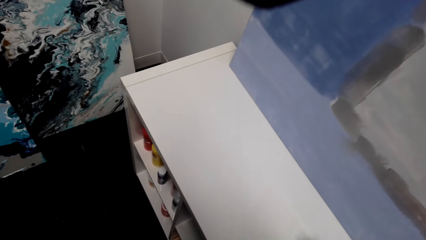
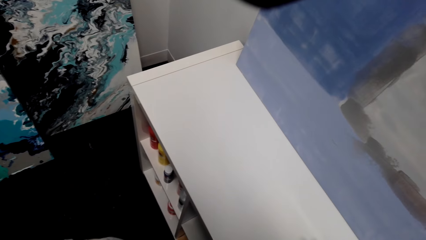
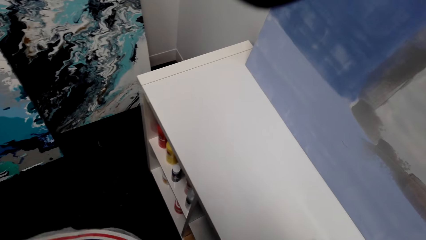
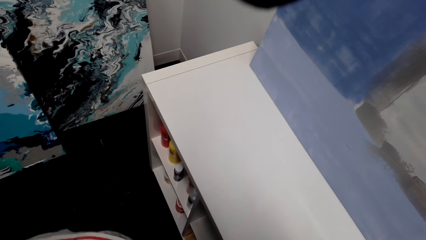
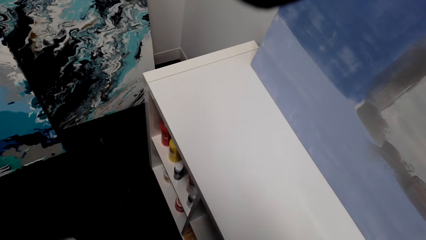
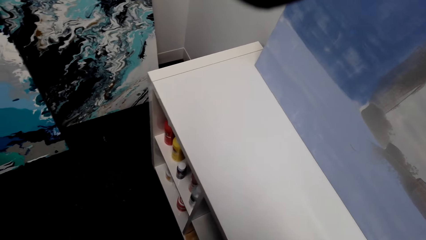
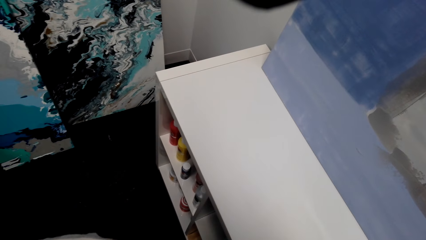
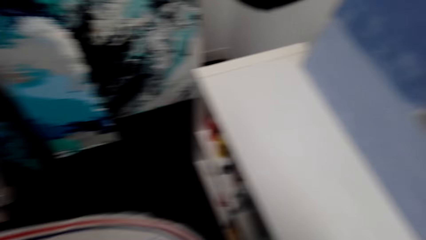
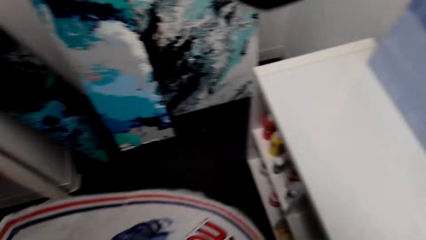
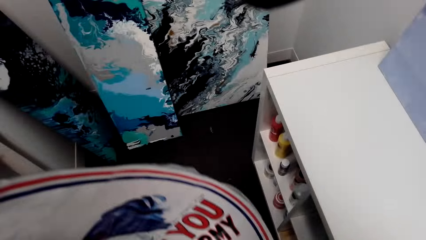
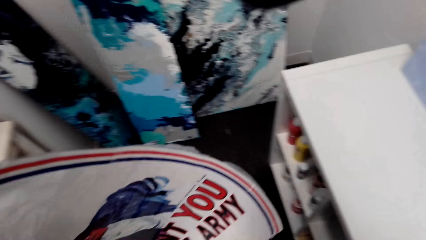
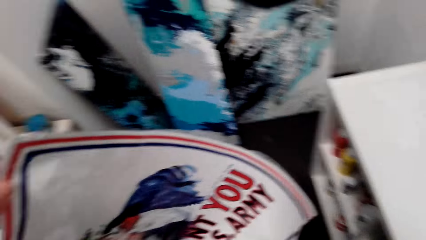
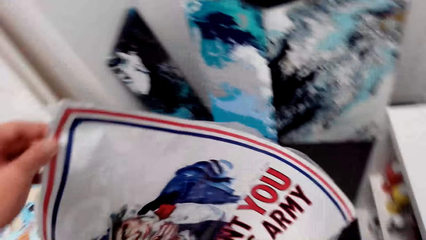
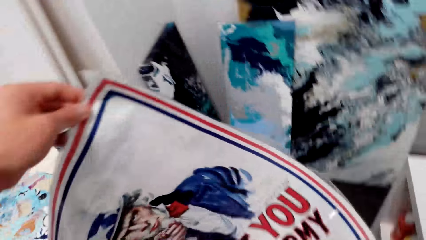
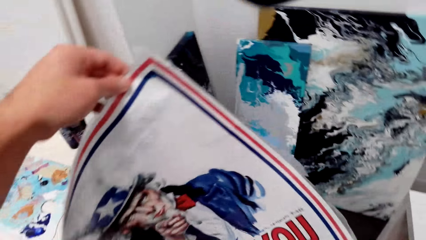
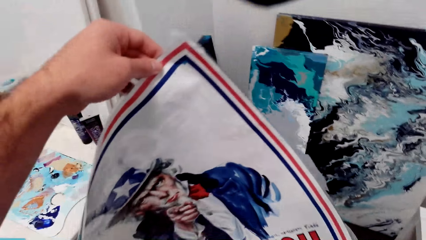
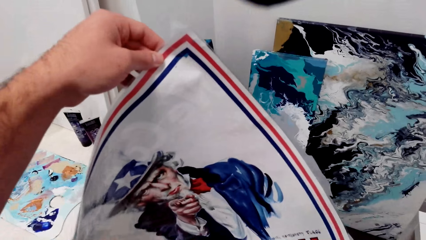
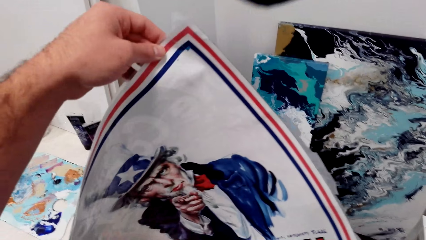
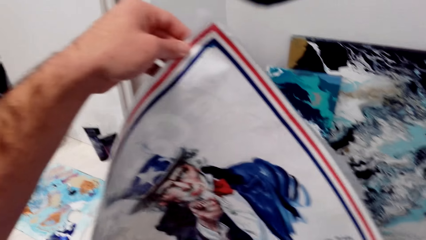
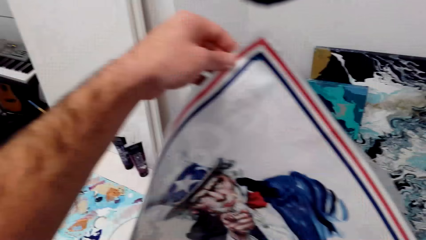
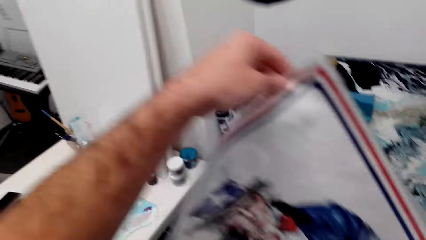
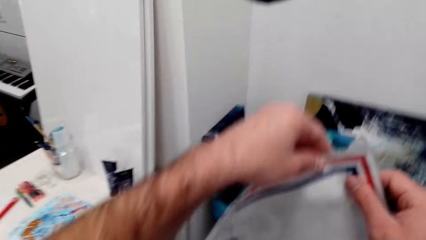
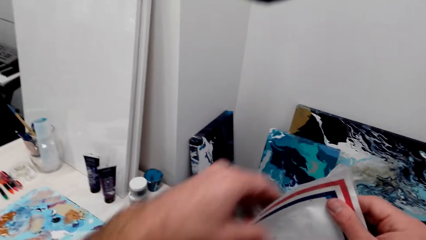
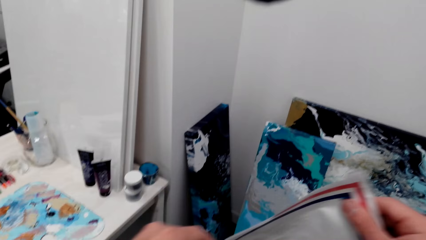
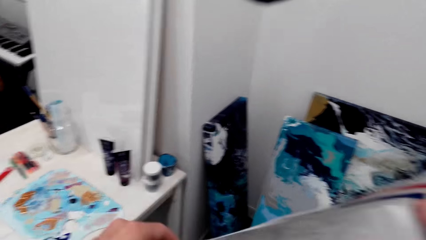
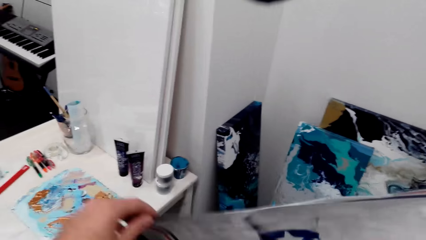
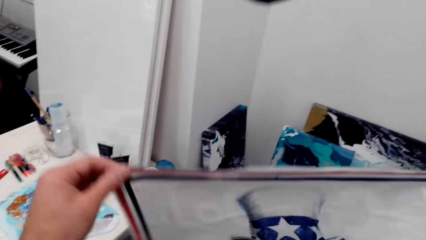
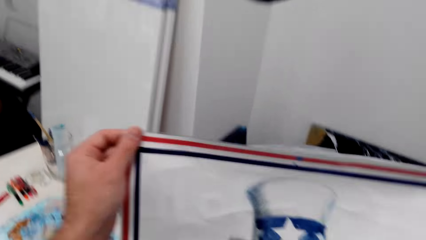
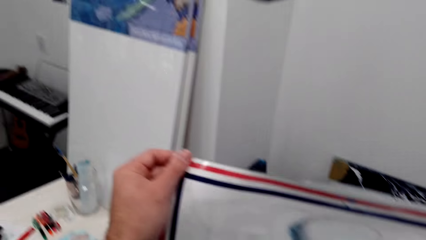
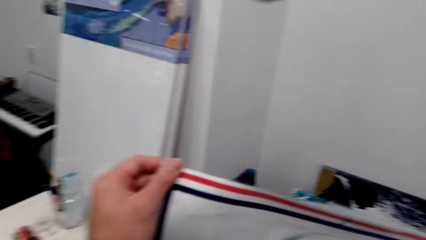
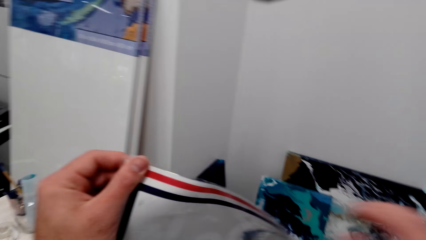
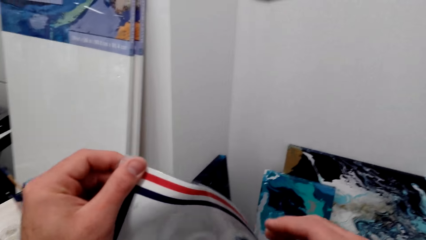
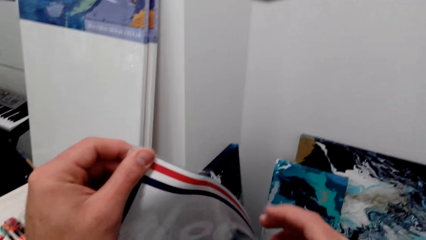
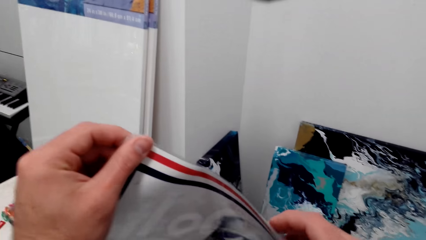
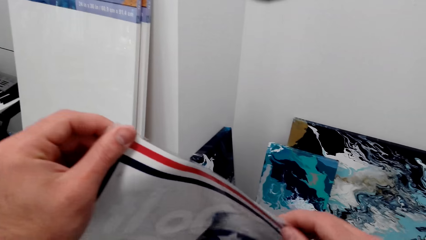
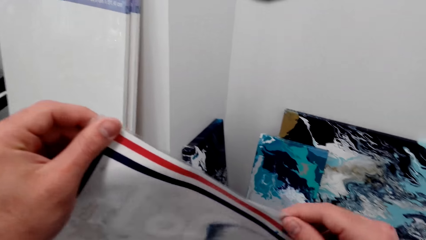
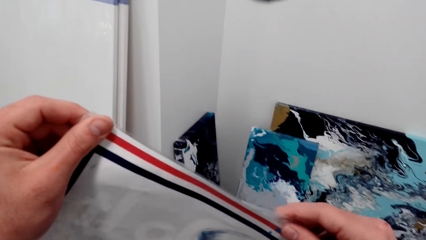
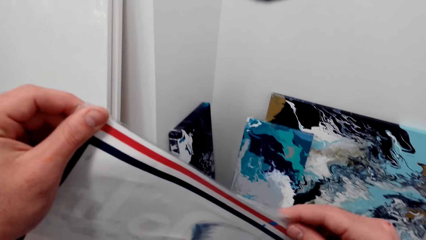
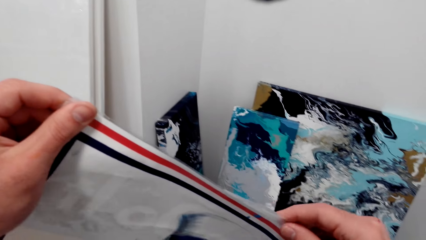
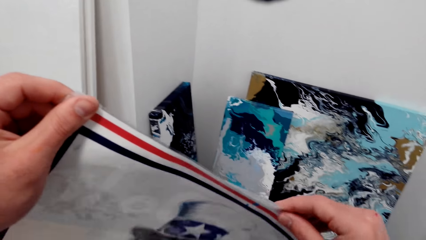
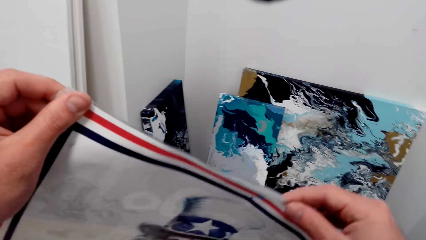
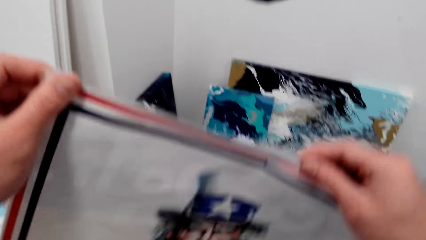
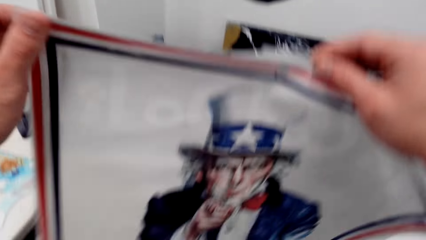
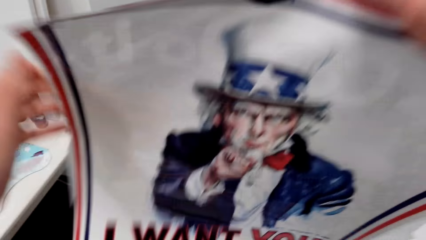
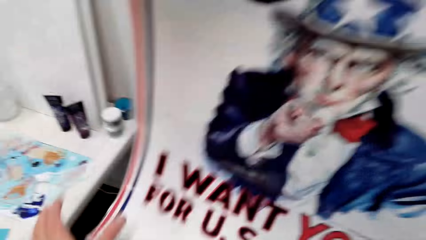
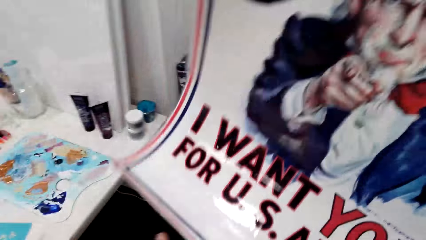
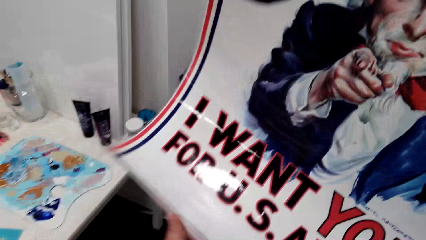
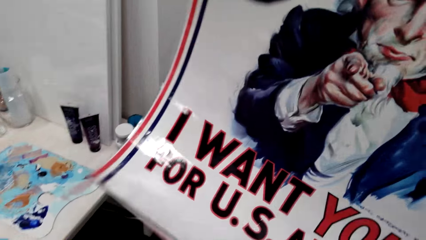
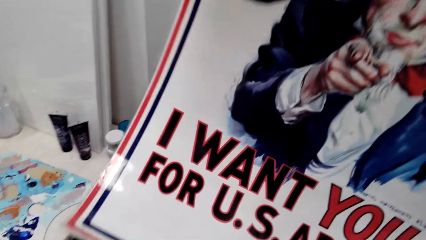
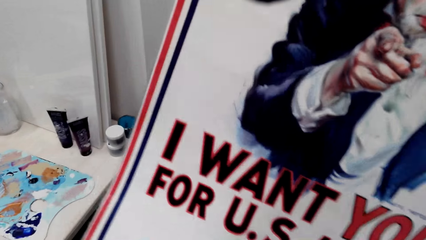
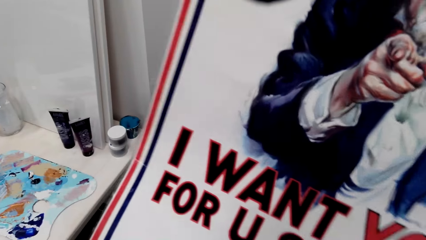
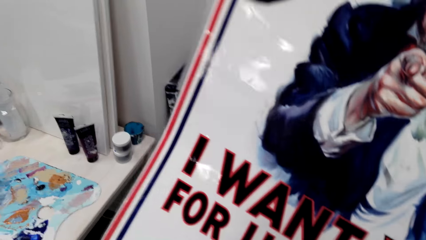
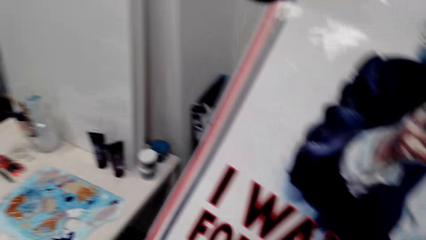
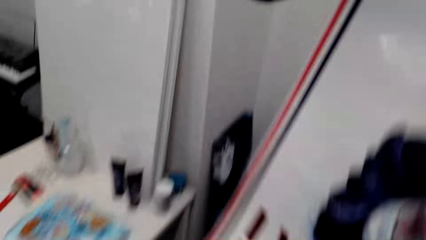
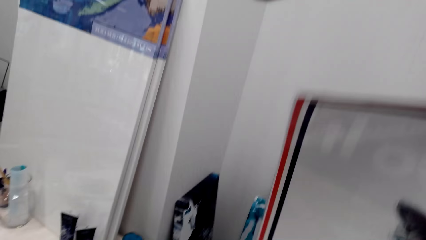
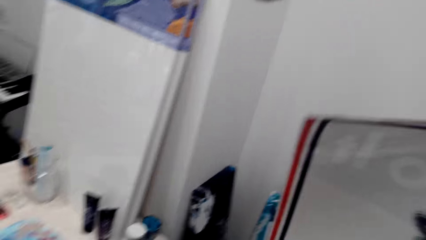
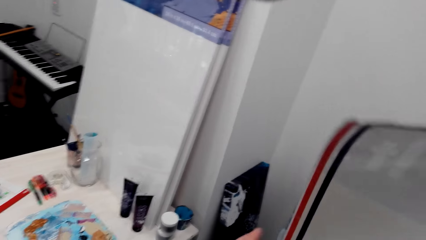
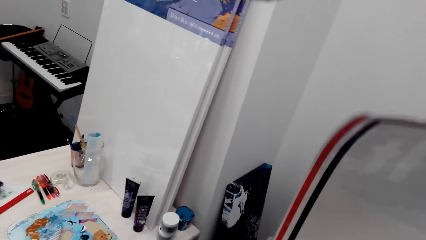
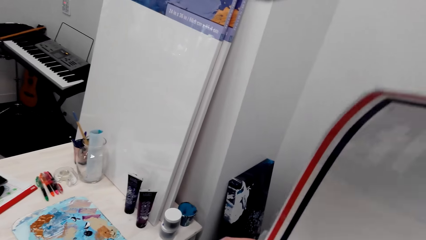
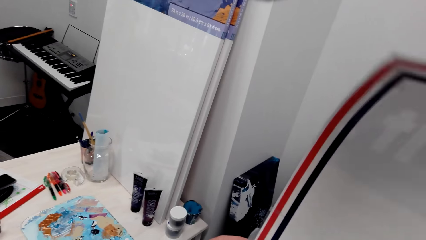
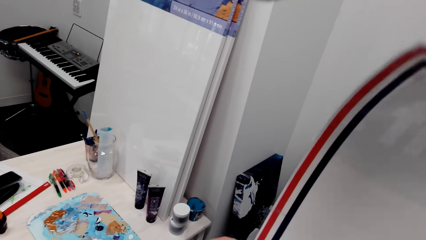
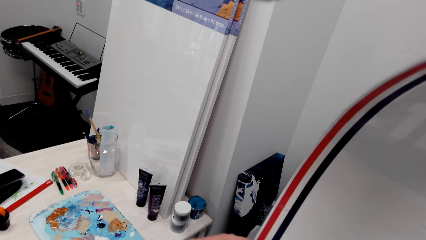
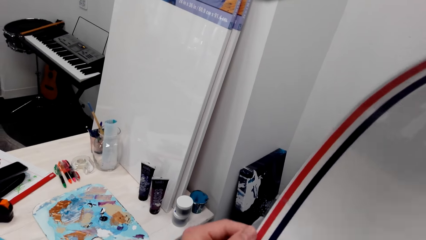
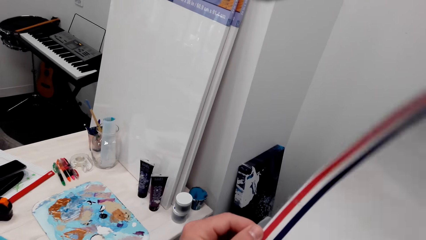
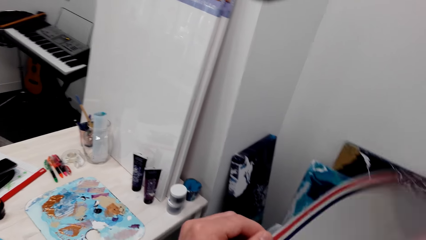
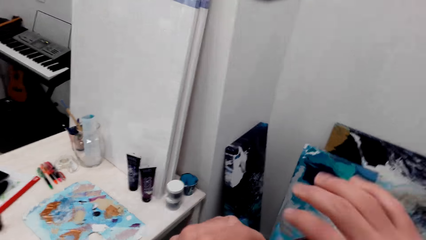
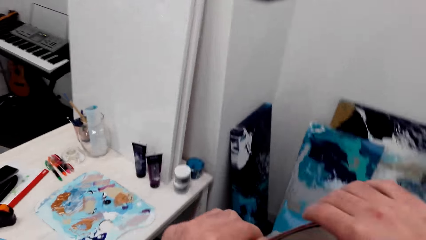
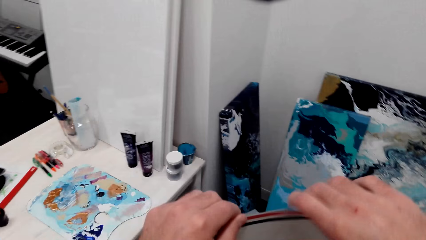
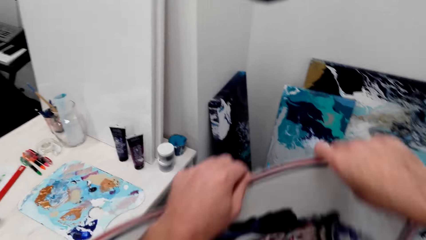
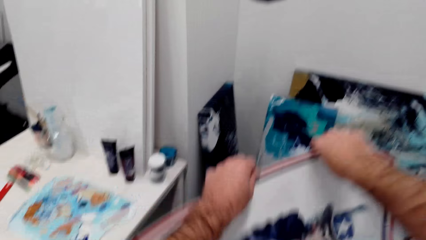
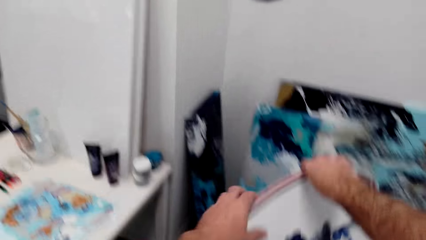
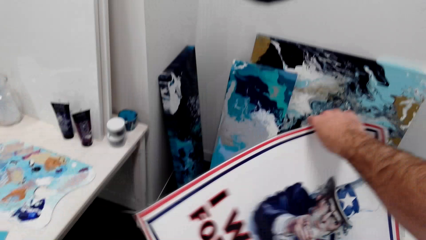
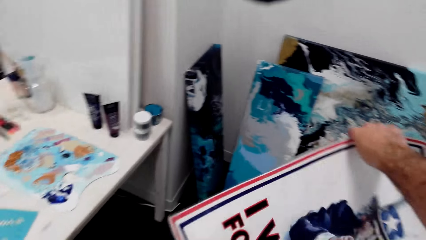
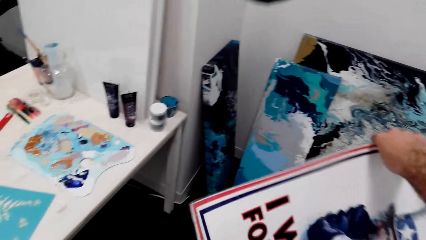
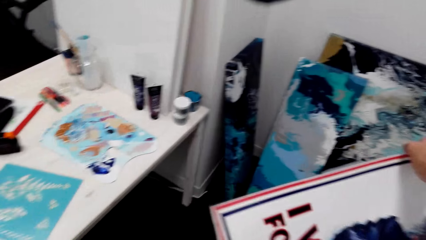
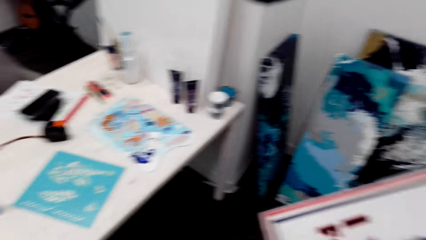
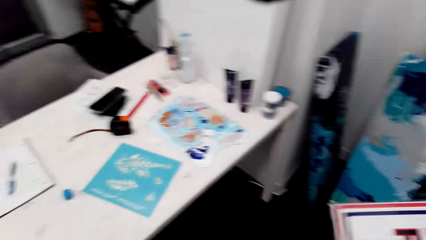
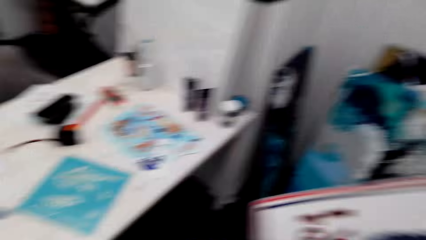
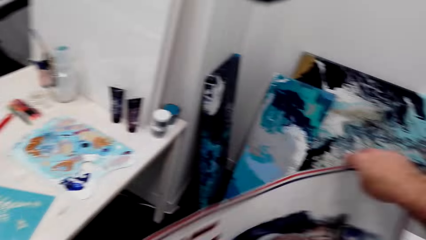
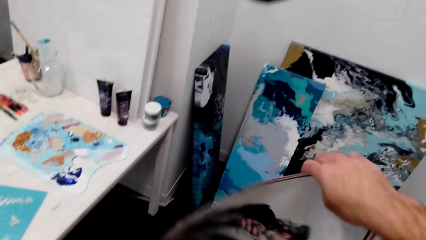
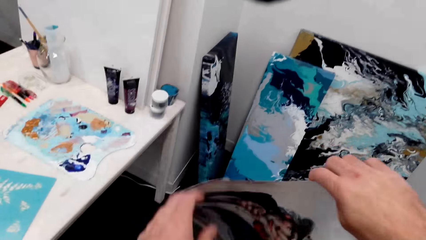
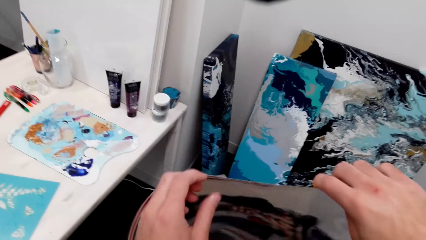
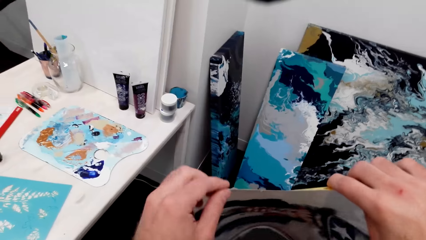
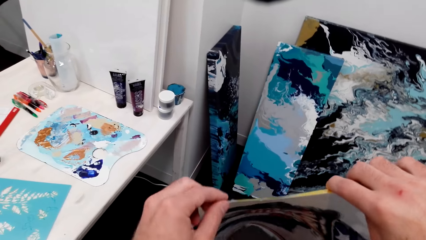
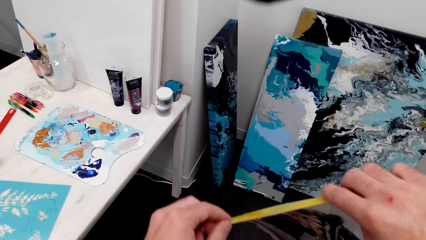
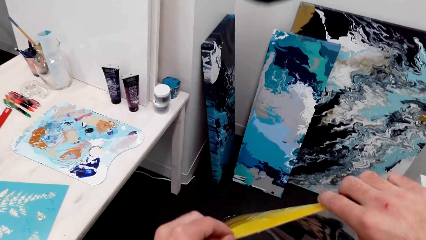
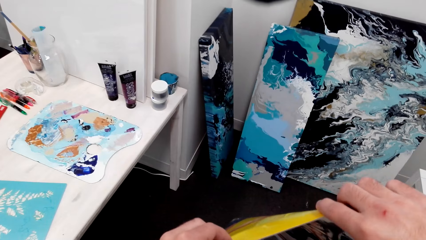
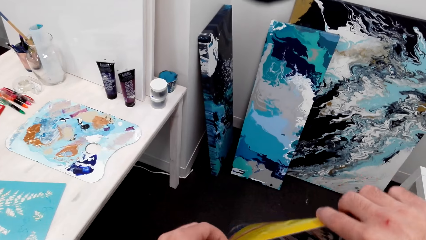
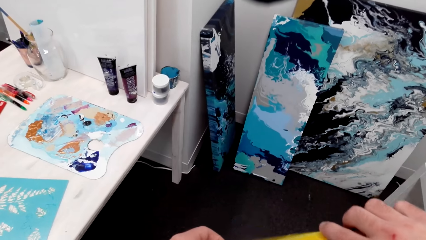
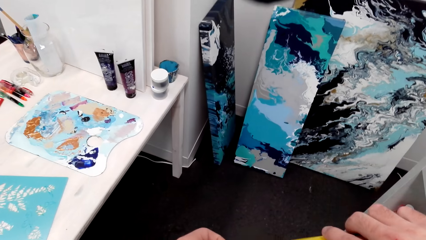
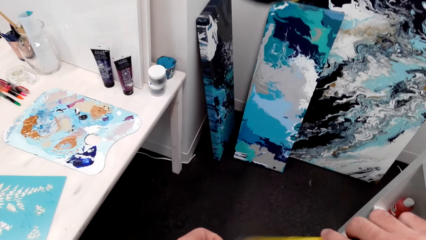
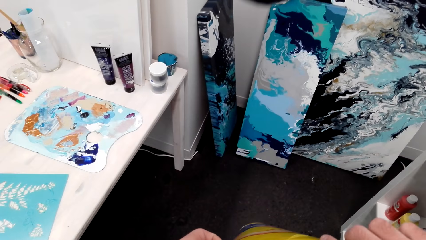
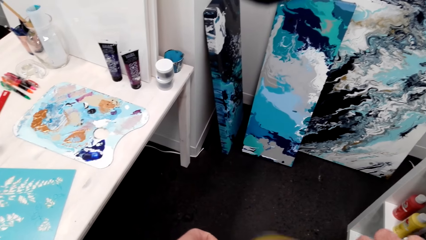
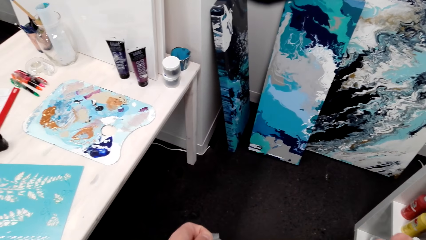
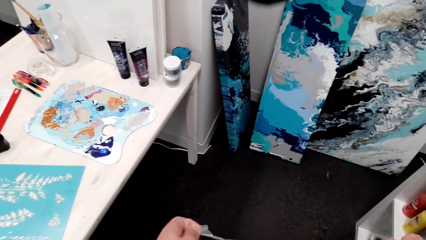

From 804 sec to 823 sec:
The camera wearer looks at the cabinet. They hold a paper. They hold the decoration. They look at the decoration. They hold the decoration with hands. They look at the decoration. They hold the decoration with hands.
